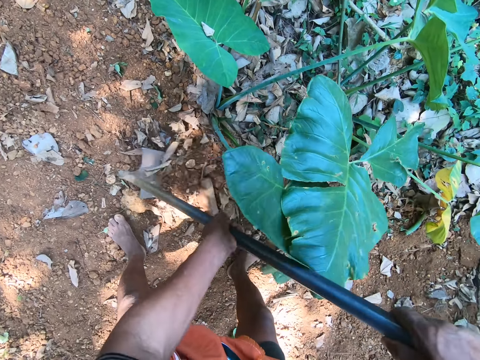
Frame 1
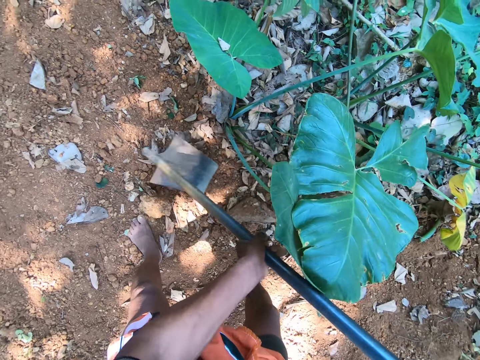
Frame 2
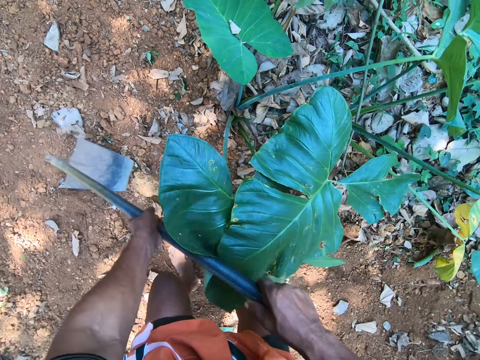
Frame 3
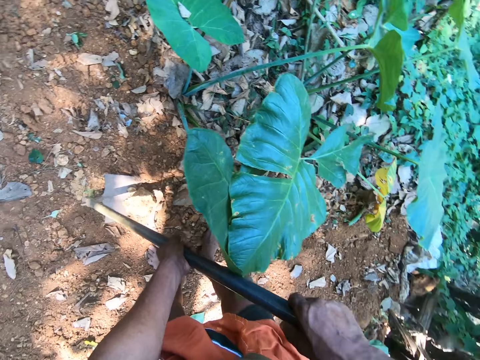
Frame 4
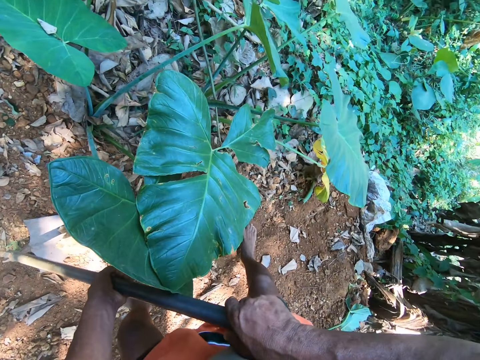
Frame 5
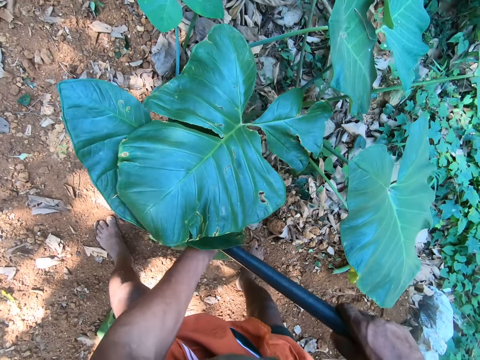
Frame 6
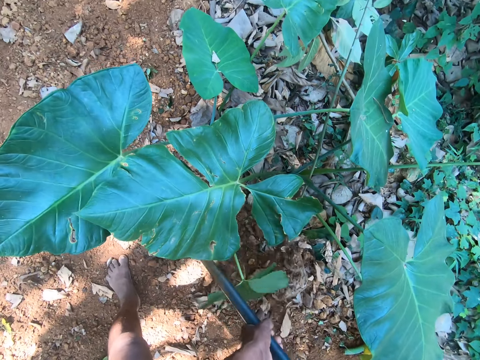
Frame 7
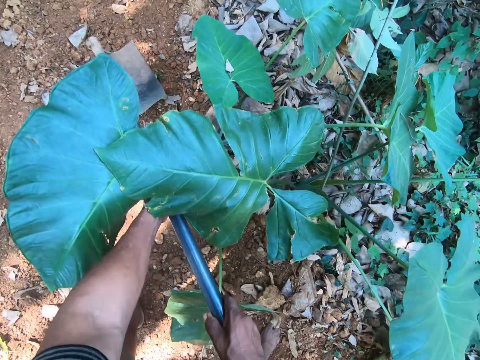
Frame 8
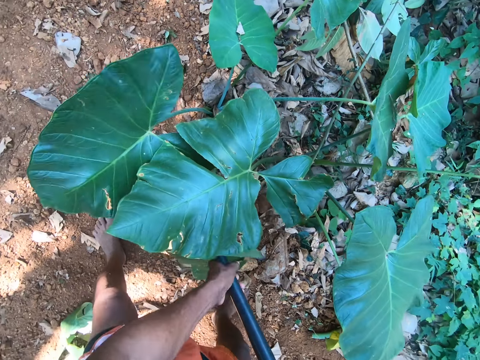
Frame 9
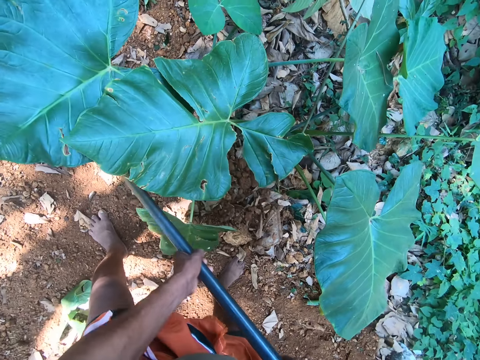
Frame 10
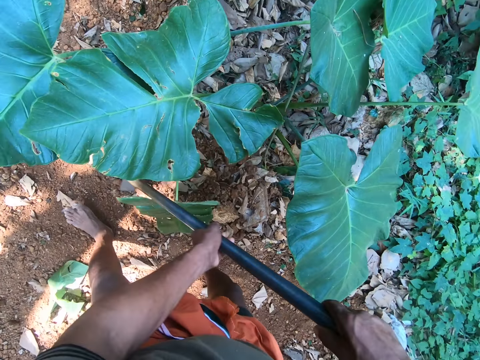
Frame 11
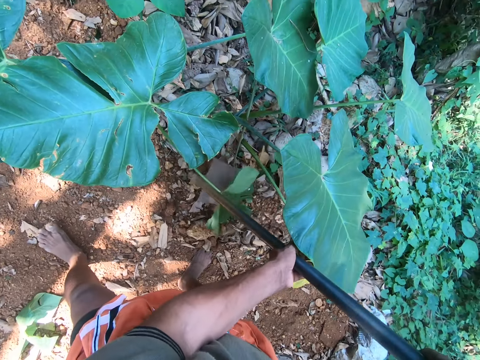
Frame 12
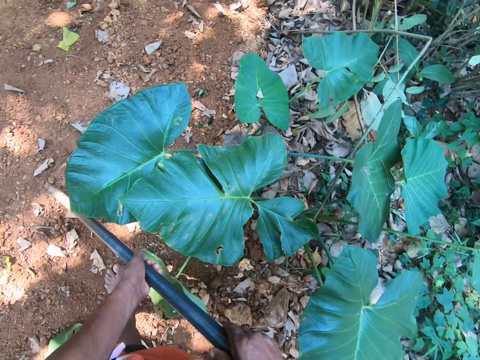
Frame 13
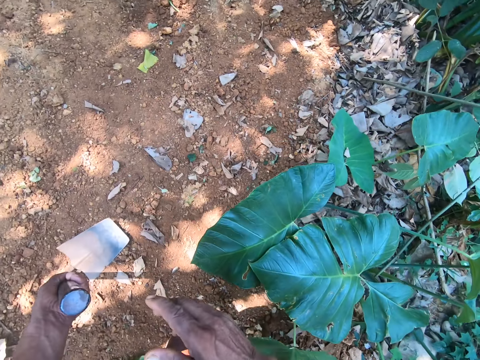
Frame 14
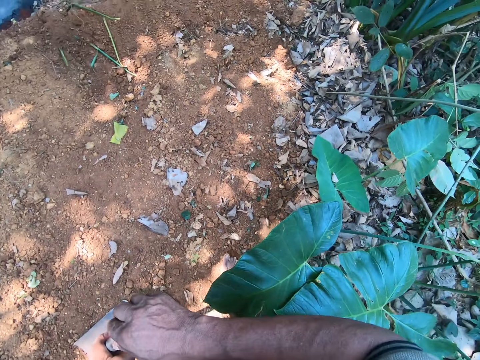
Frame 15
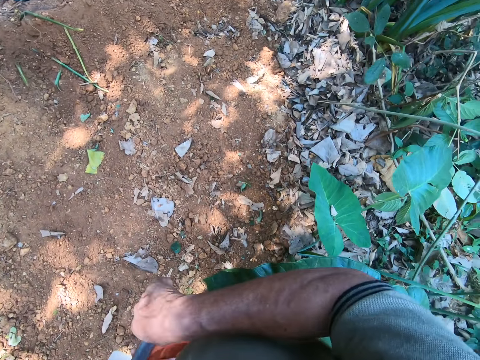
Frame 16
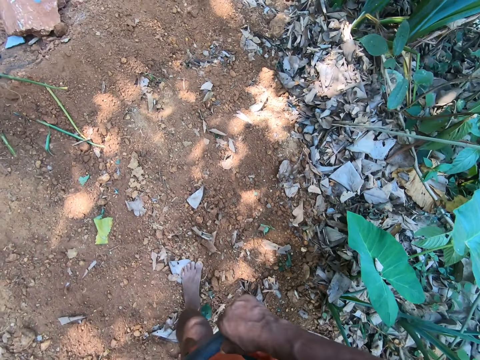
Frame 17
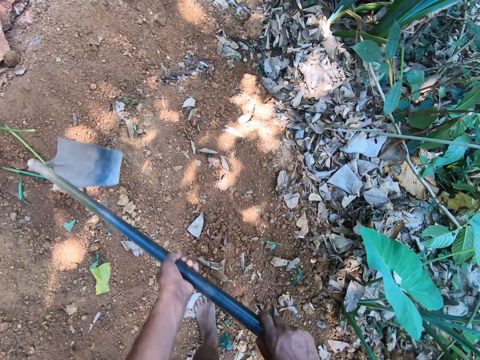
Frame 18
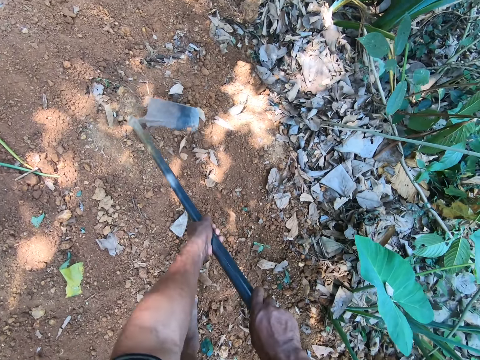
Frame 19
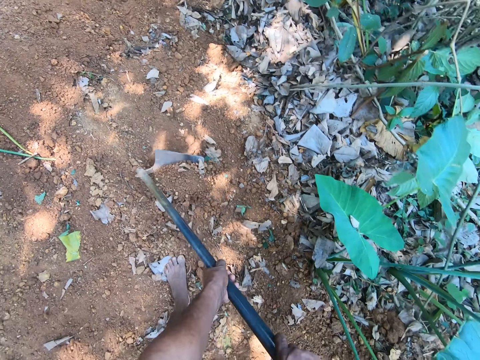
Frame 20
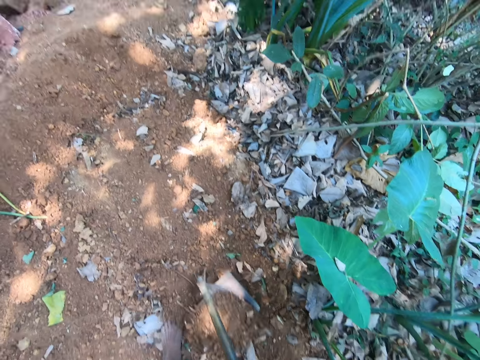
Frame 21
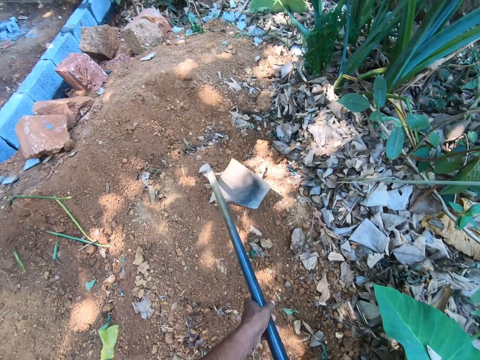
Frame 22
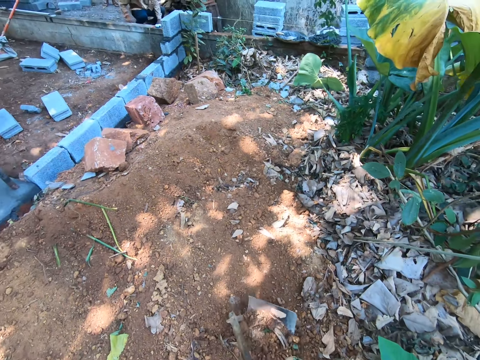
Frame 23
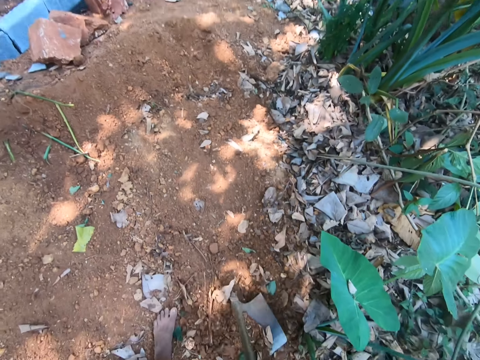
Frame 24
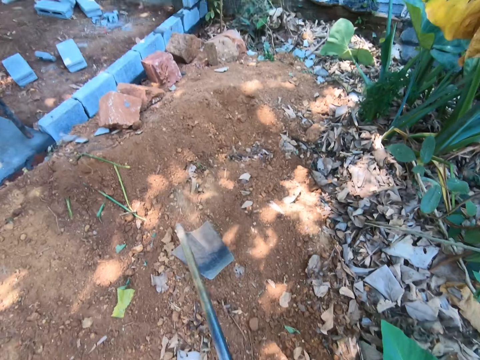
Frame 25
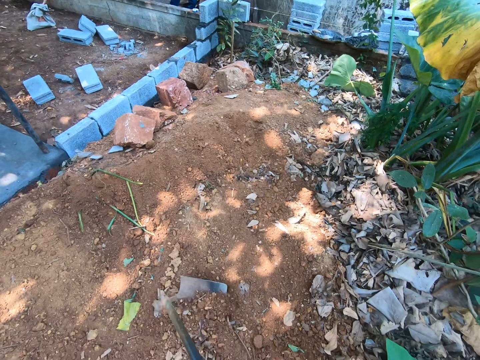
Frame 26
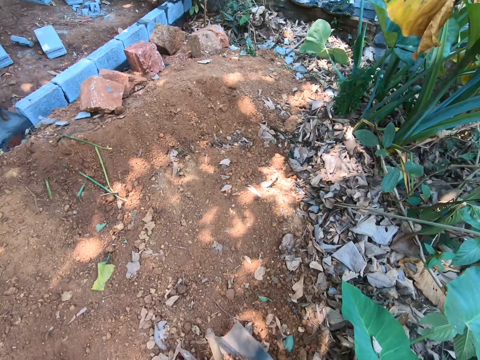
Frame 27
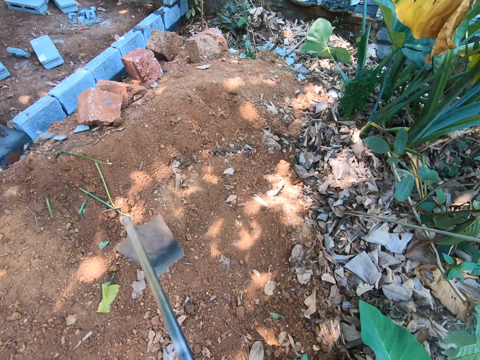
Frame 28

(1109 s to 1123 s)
The camera wearer drags soil aside with a hoe. He takes his right hand off the hoe. He holds the hoe with both hands. He clears the ground with the hoe in both hands.

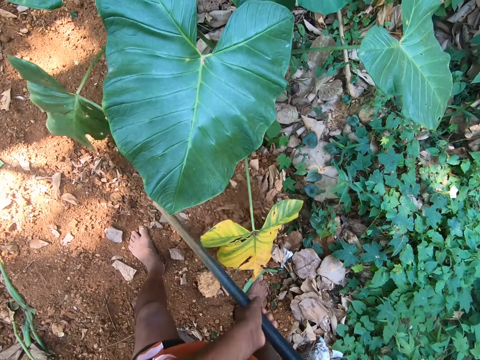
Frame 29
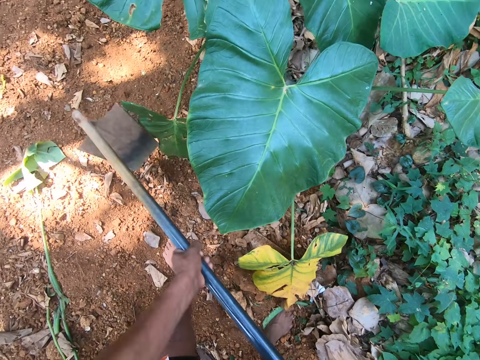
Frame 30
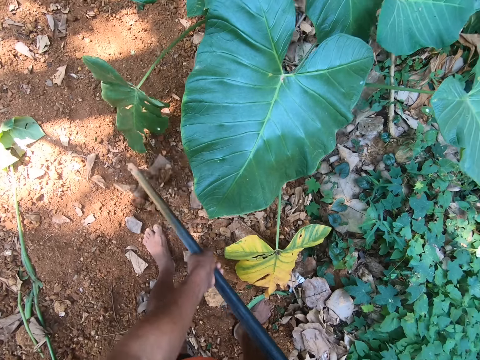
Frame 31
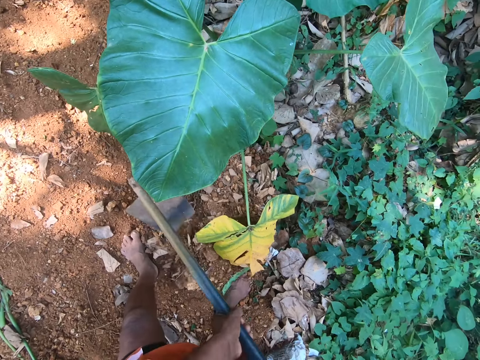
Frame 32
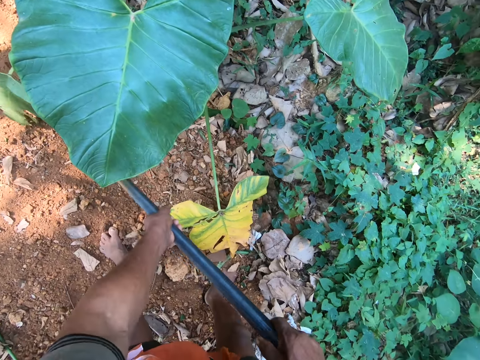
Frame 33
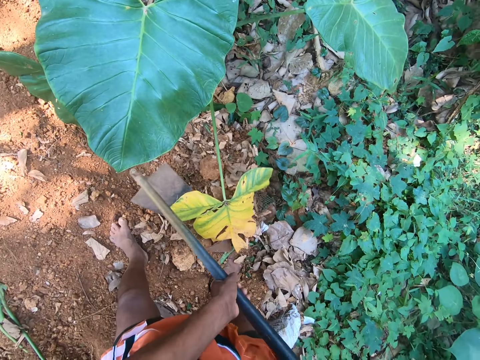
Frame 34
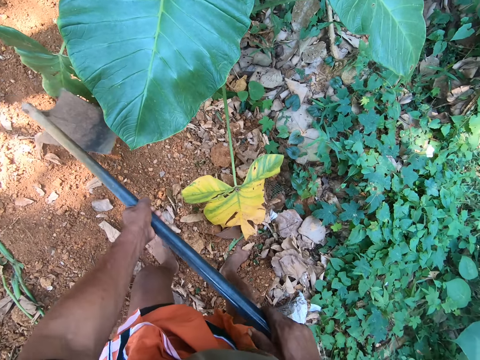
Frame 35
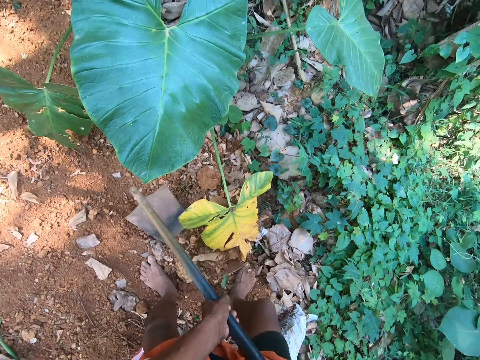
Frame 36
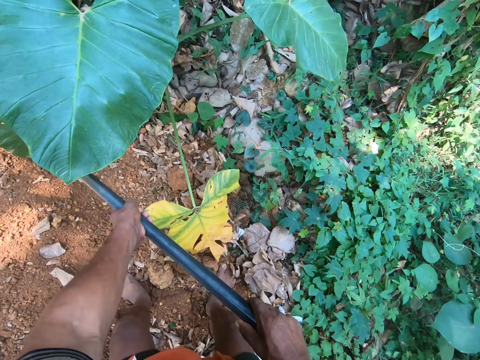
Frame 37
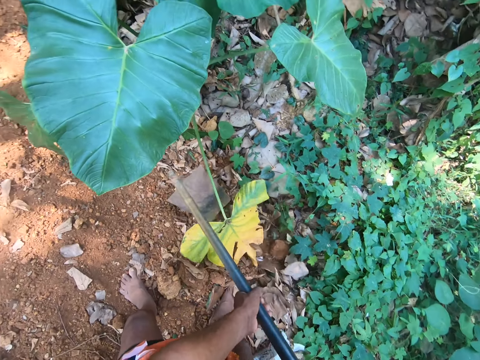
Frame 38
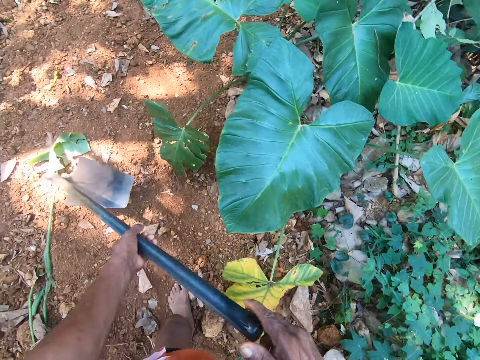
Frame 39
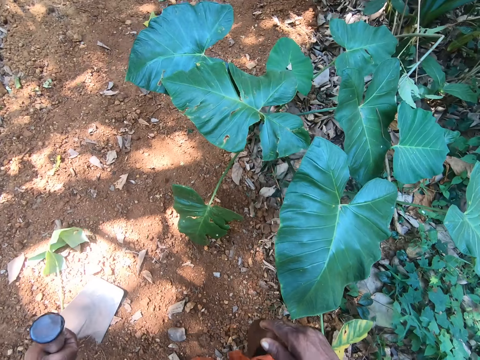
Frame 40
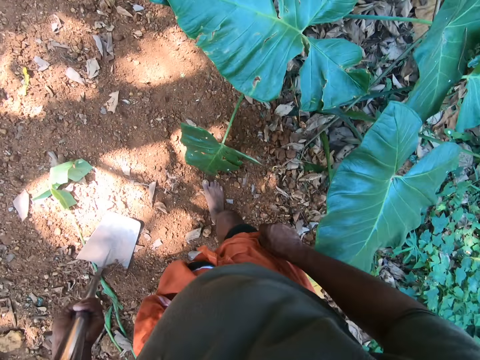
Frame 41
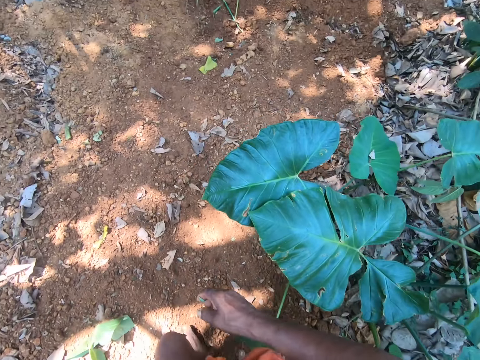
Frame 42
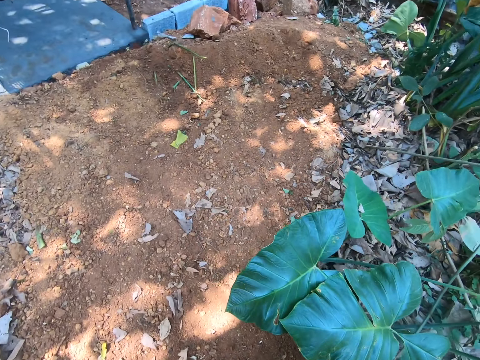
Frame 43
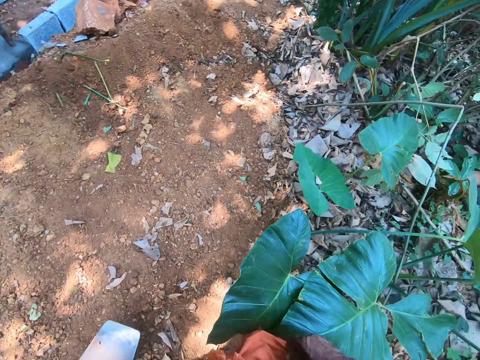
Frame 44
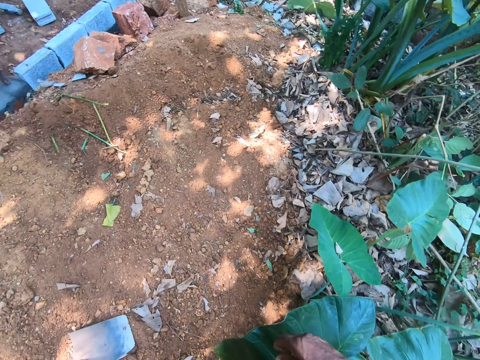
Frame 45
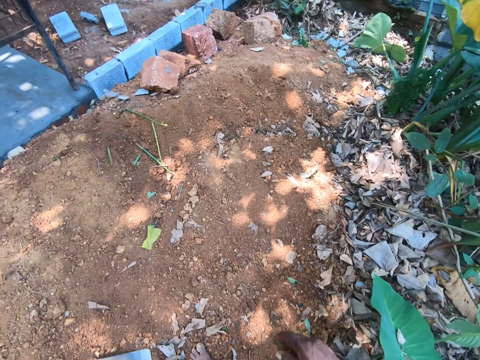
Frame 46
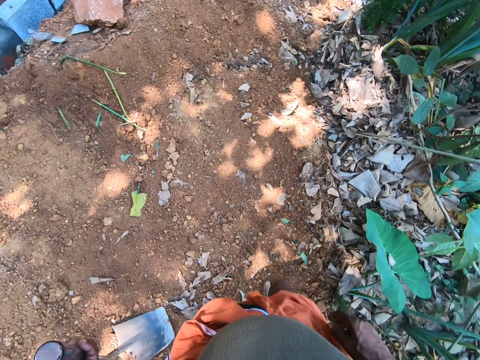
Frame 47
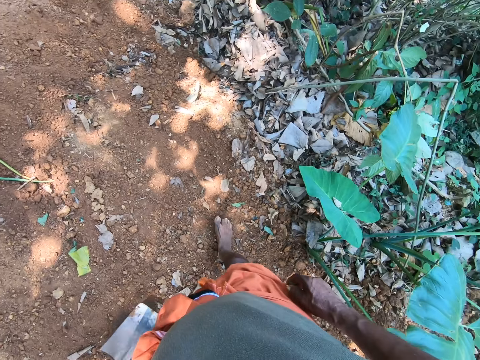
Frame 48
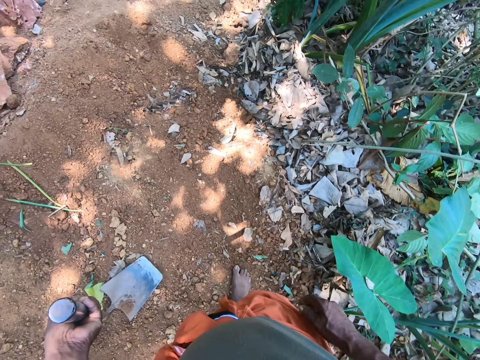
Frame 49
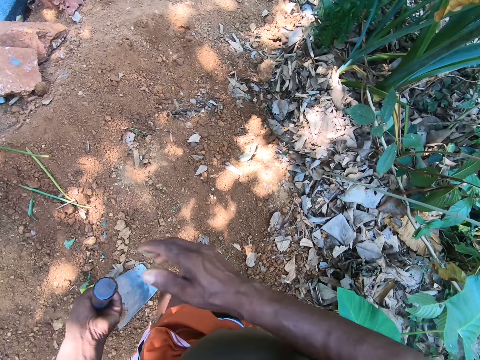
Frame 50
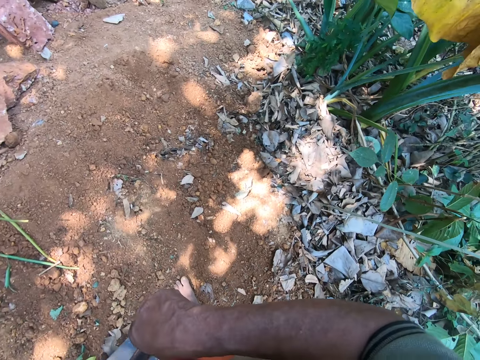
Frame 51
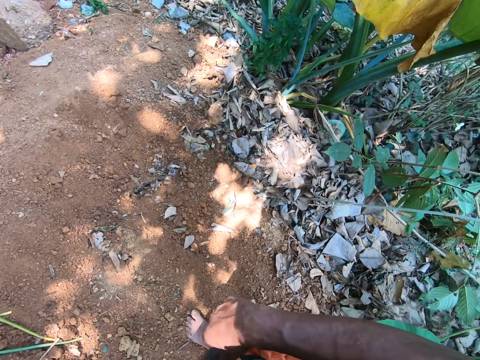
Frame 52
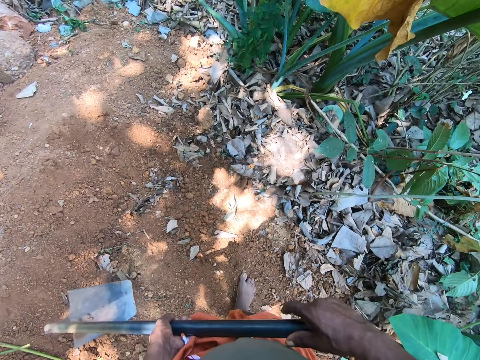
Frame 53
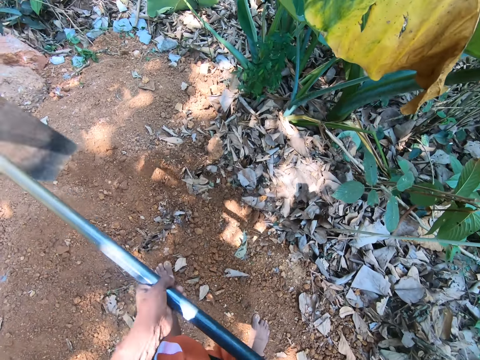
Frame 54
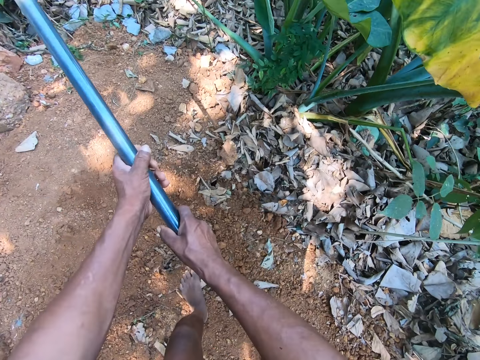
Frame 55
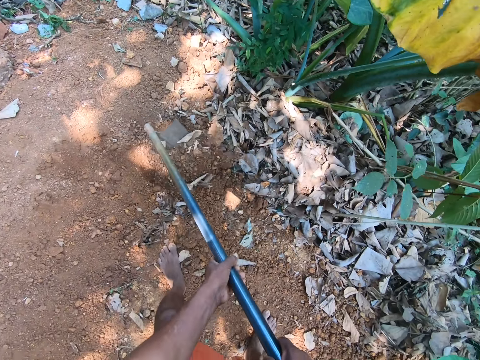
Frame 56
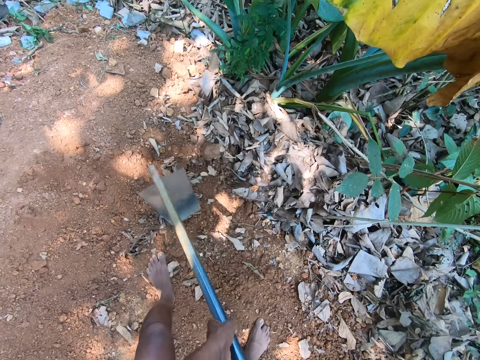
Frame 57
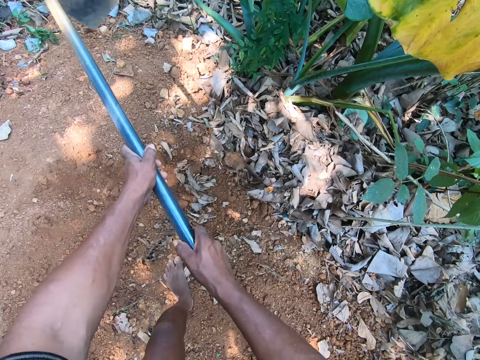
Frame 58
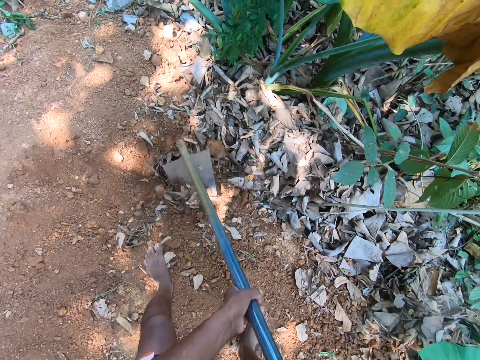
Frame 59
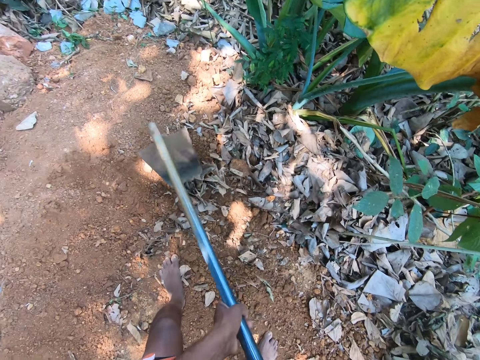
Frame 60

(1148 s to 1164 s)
The camera wearer digs soil with a hoe. He takes his right hand off the hoe. He holds the hoe to the ground with his left hand. He walks forward. He holds the hoe with both hands. He digs the ground with the hoe in both hands.
